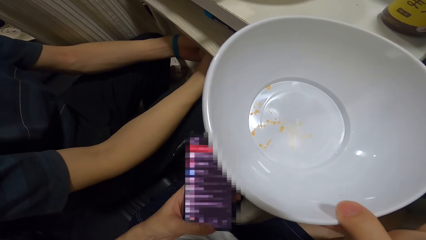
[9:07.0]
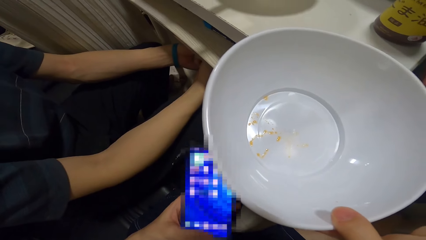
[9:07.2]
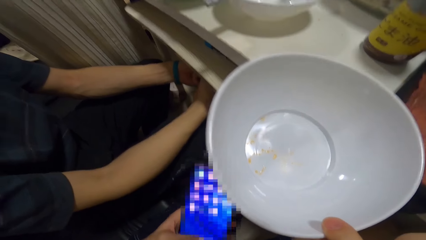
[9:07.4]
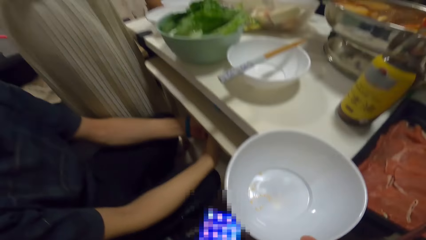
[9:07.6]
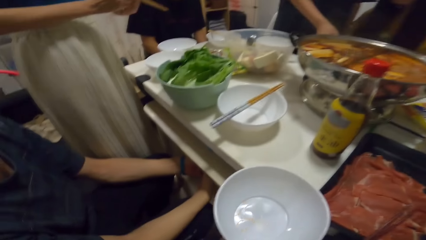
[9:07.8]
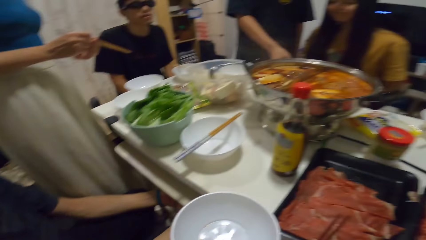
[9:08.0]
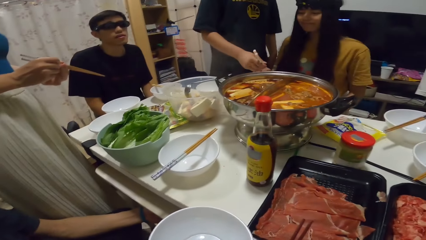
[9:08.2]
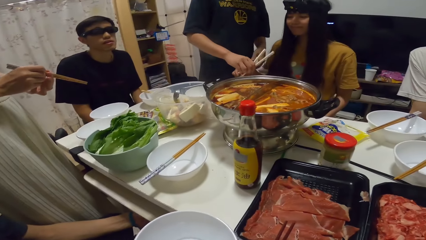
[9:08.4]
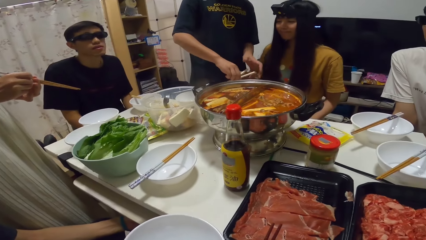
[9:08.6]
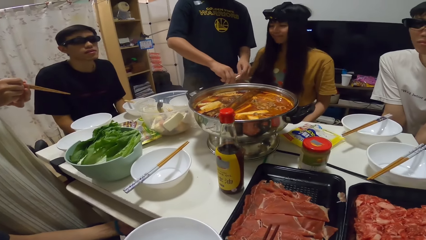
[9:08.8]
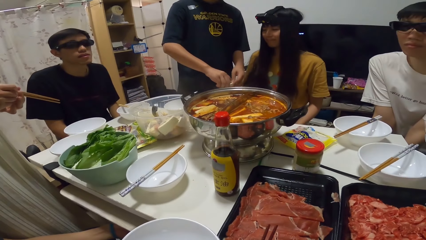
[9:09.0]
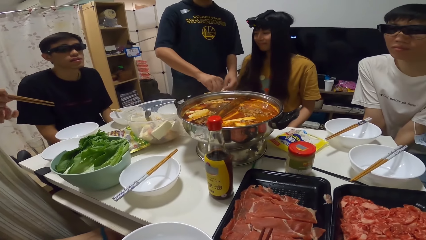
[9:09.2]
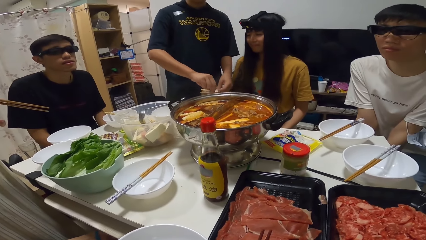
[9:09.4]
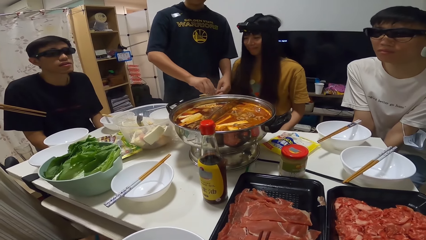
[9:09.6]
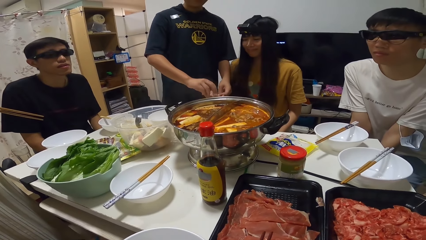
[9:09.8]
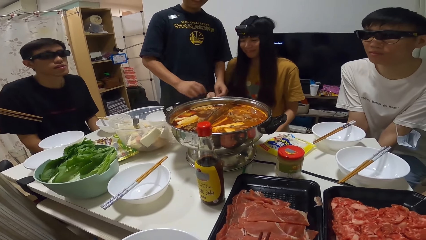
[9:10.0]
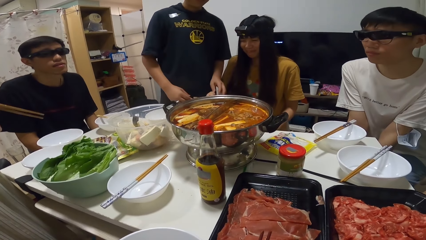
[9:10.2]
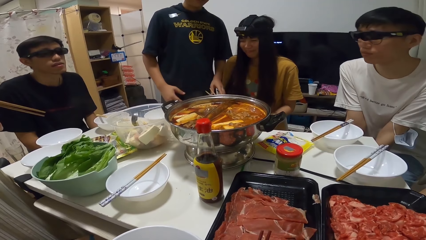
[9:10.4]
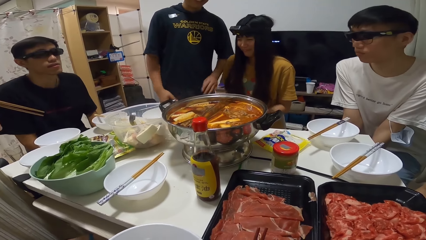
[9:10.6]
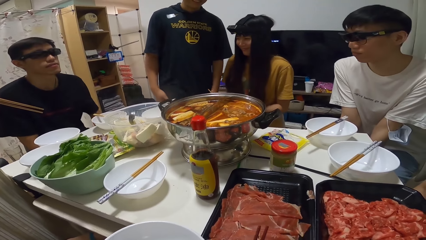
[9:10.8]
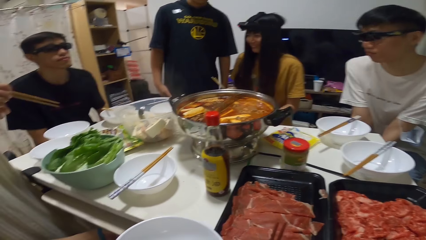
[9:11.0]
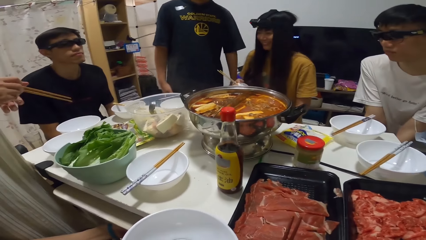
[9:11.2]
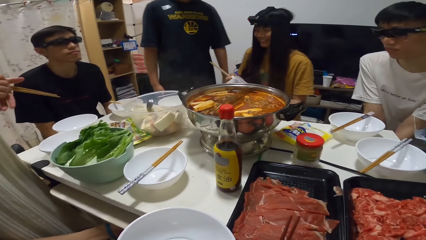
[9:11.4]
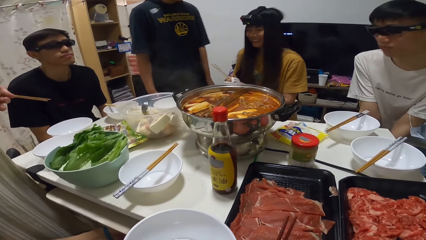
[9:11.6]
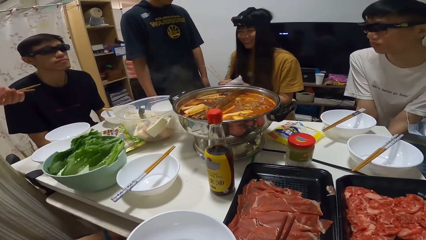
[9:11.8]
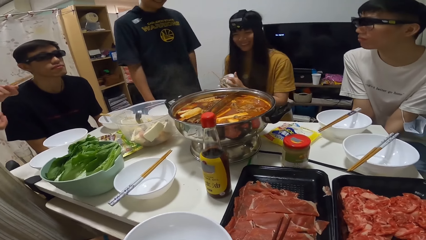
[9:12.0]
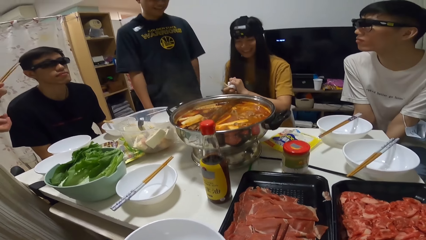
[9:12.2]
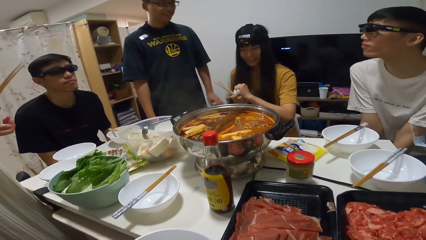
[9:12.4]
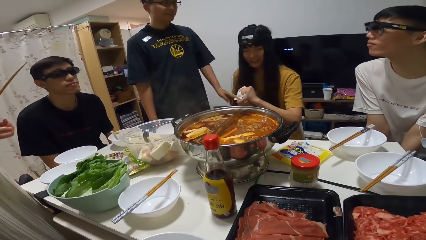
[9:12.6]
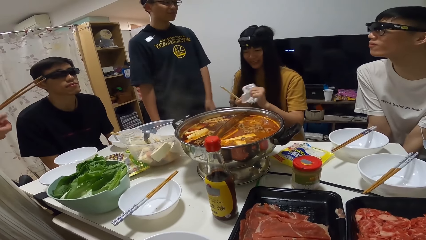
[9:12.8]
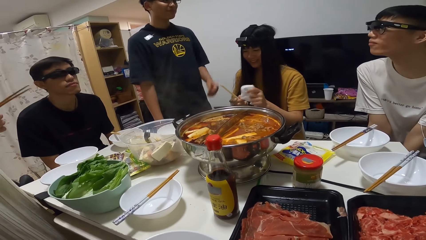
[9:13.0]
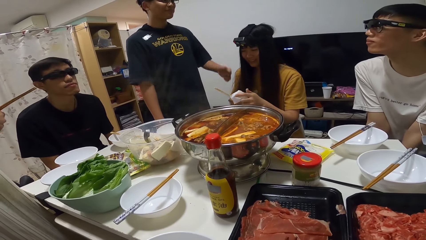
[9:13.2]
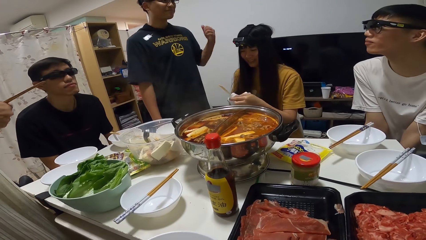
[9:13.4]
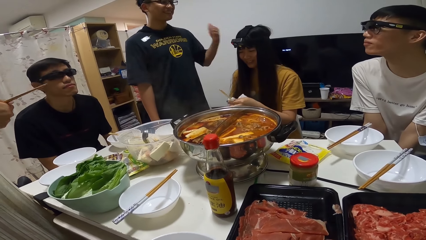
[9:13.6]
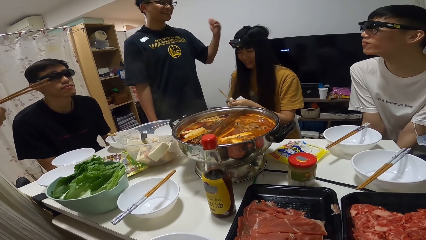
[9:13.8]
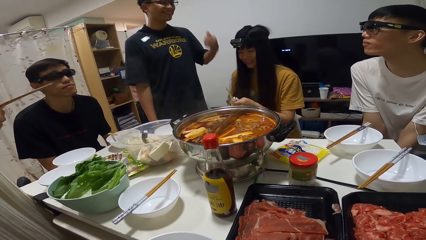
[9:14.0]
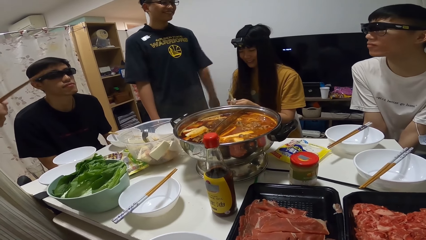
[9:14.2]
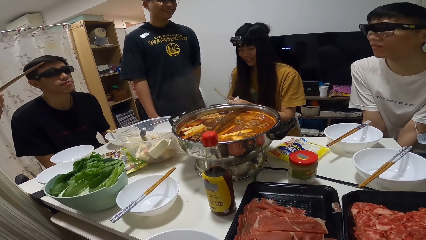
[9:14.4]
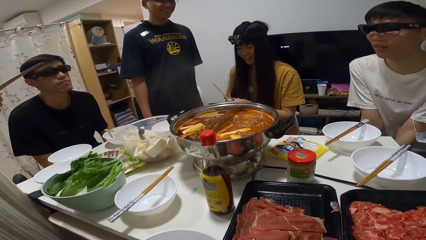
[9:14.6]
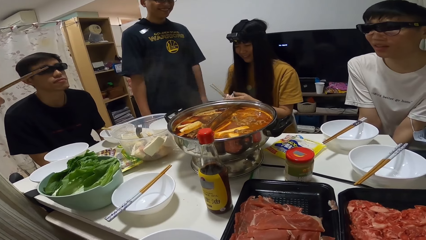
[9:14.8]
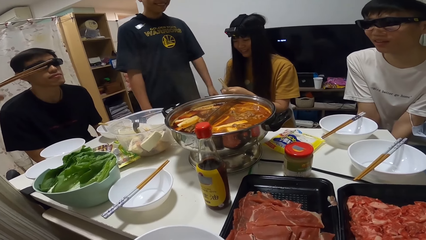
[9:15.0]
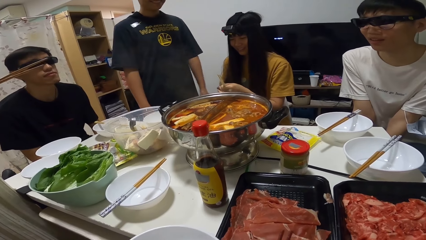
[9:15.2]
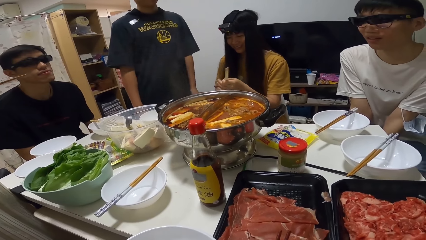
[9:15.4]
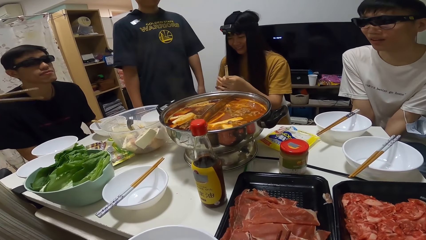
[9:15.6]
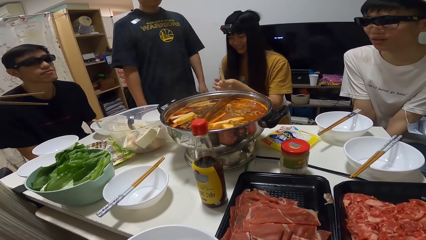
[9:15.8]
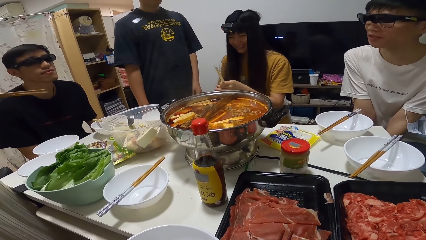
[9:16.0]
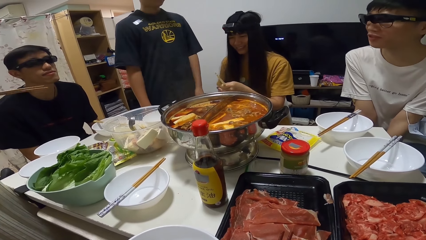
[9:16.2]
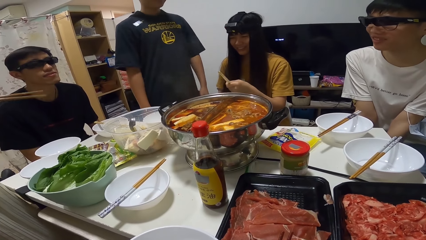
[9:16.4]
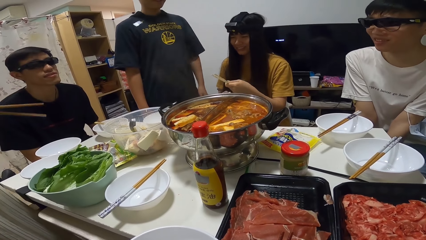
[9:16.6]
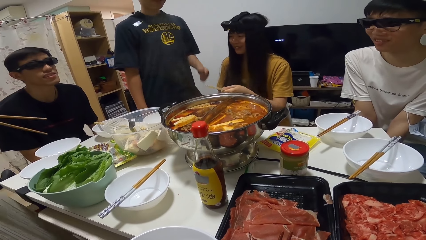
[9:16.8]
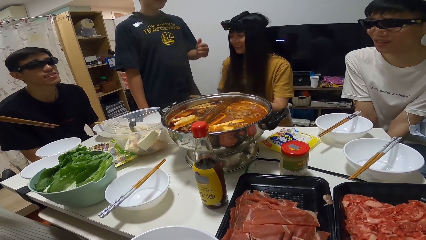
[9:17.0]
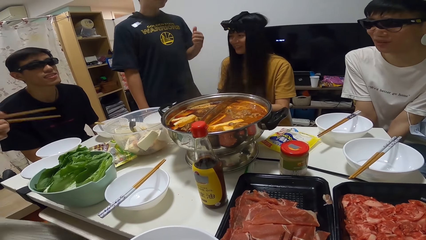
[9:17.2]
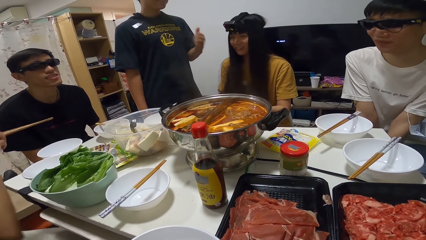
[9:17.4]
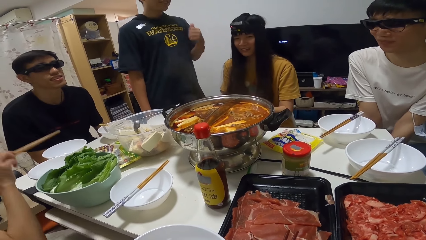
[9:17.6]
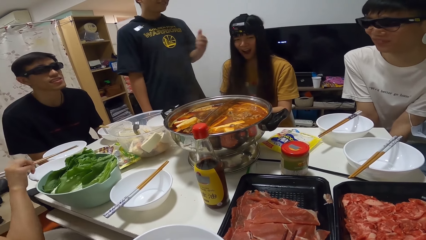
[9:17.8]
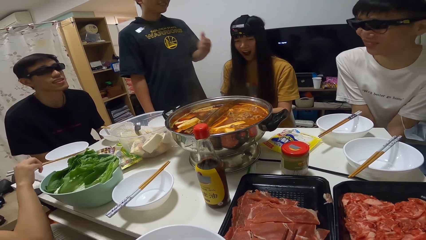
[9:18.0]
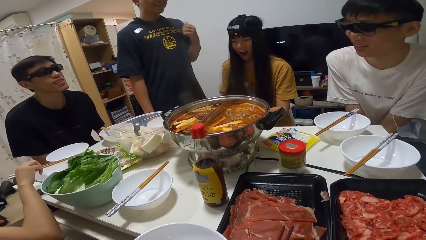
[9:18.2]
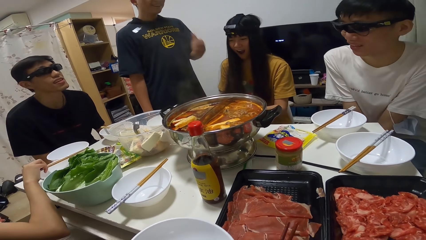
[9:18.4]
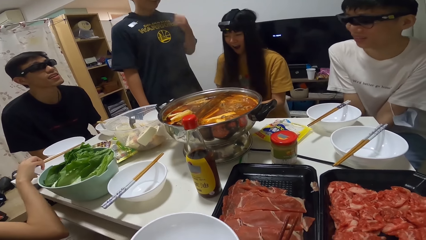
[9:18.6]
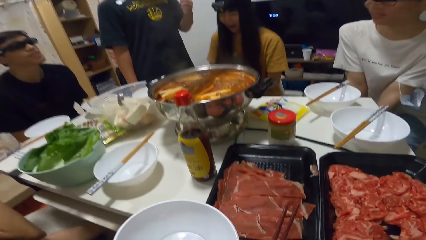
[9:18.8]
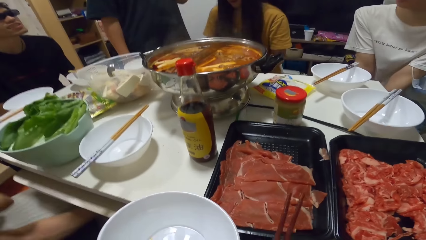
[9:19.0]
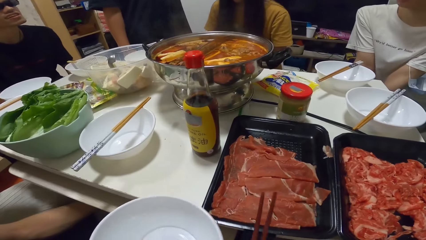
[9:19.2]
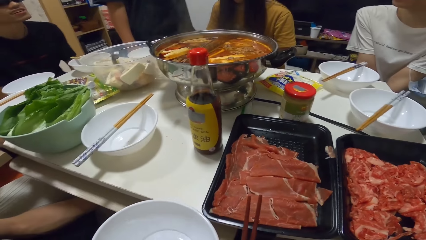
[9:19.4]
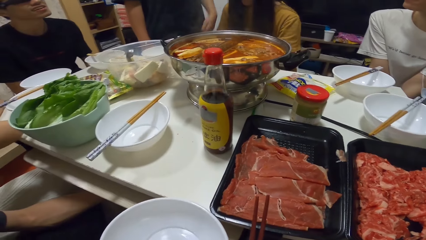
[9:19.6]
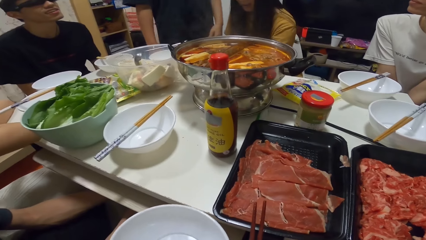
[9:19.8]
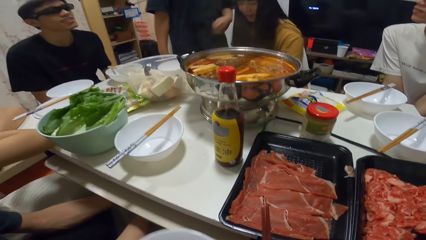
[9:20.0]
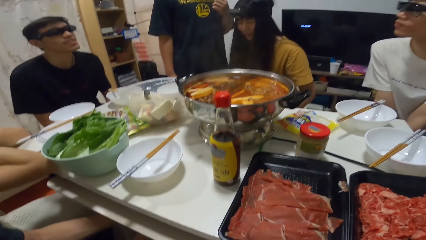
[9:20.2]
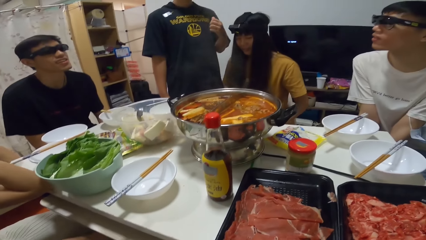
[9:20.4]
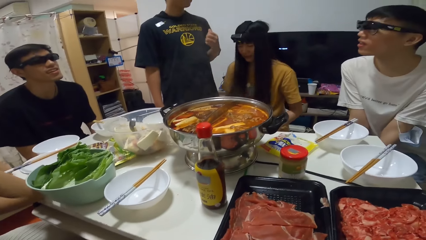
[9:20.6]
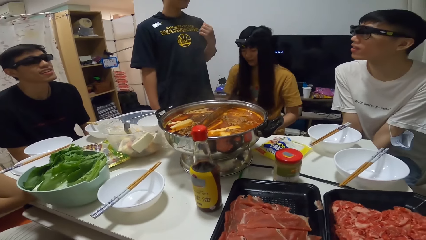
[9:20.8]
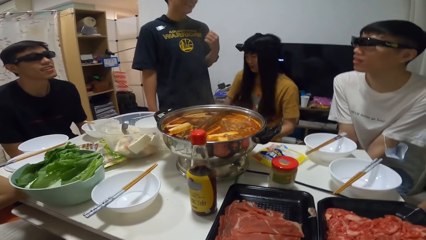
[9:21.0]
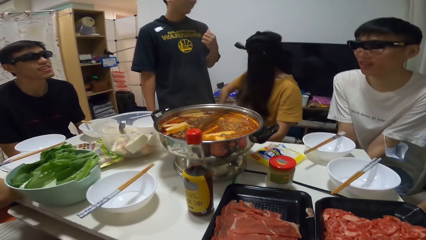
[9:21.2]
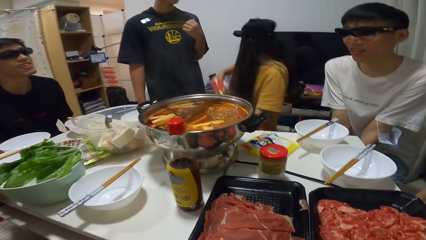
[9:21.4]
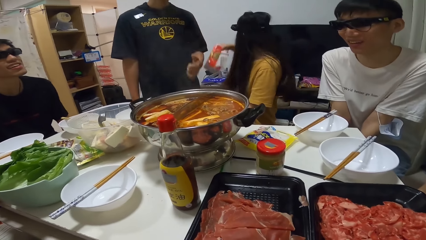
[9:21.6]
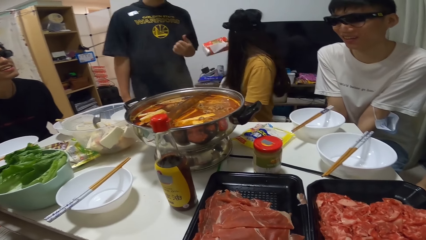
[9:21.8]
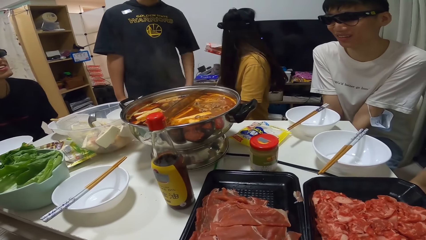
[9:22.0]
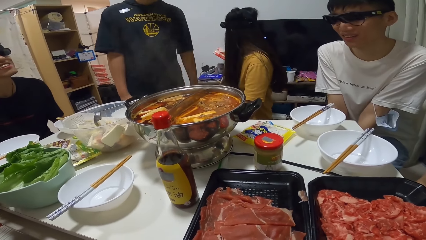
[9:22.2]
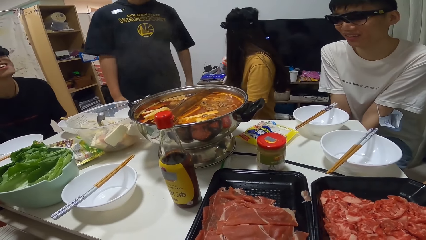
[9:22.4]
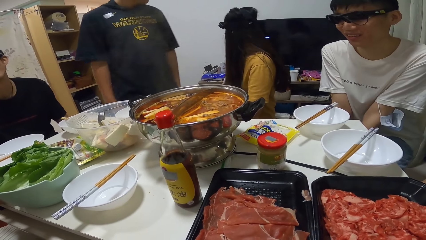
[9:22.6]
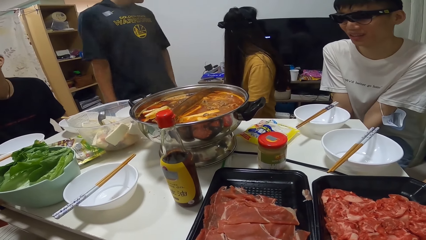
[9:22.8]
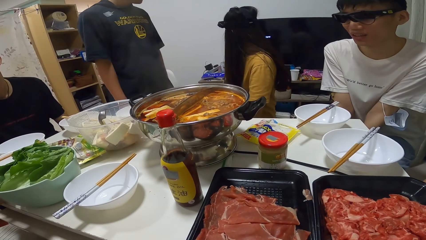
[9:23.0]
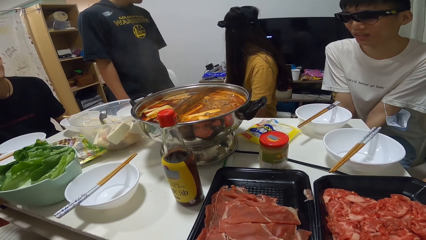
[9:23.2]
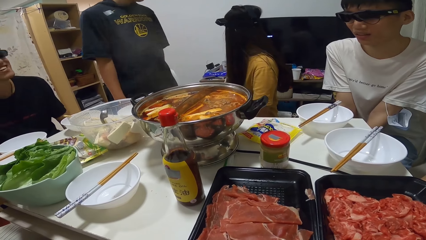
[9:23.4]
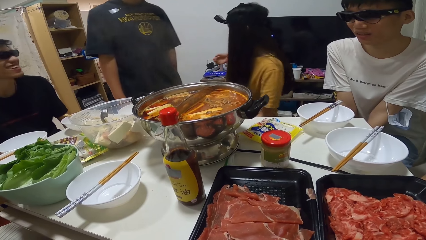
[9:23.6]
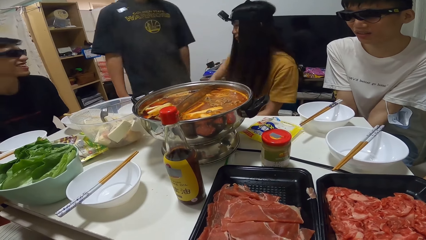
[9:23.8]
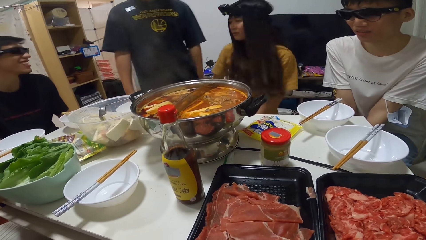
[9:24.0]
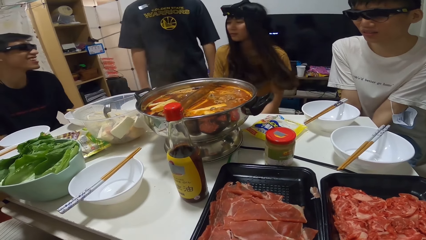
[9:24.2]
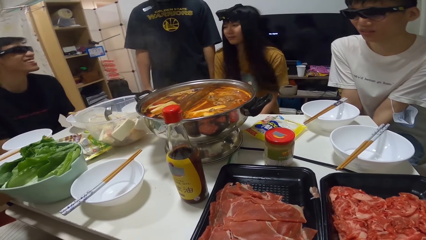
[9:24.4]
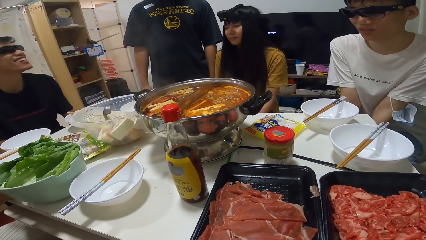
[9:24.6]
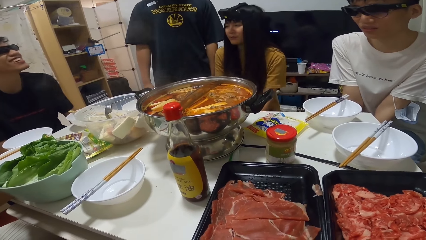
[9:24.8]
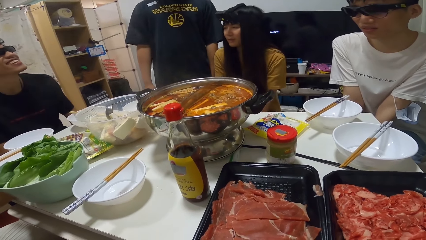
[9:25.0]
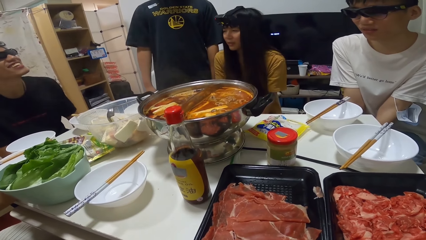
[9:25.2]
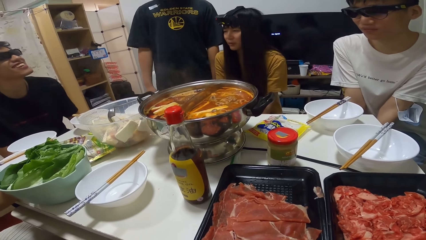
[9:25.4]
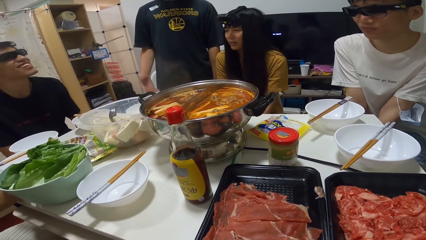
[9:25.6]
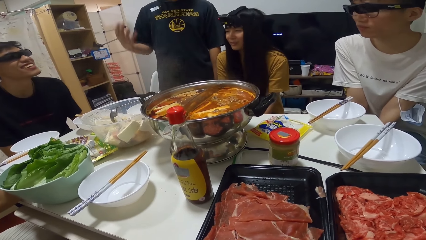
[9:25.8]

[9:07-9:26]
The camera wearer stares at the food. A man gives a woman two chopsticks with his left hand. The woman wipes the chopsticks with the serviettes. Another man moves his hand. A third man converses. The man who moved his hand converses. The camera wearer moves his plate. Another woman places a box of wipes onto another table. Another man laughs.
